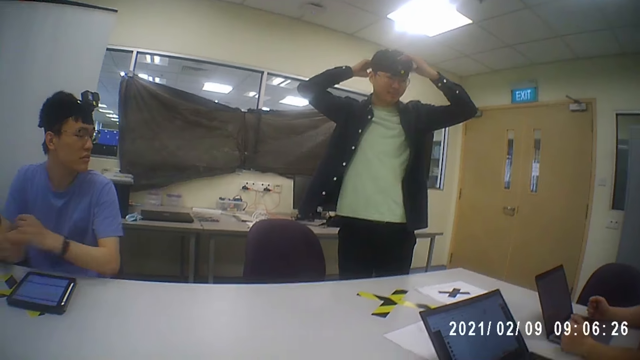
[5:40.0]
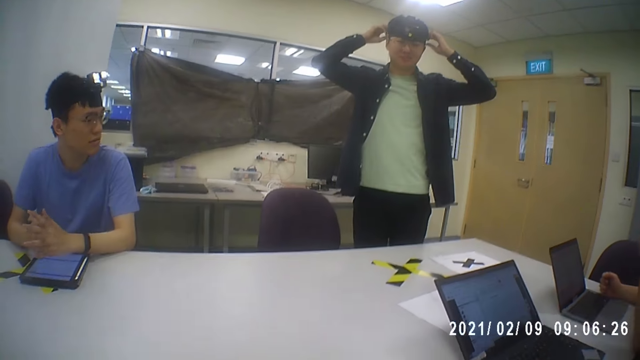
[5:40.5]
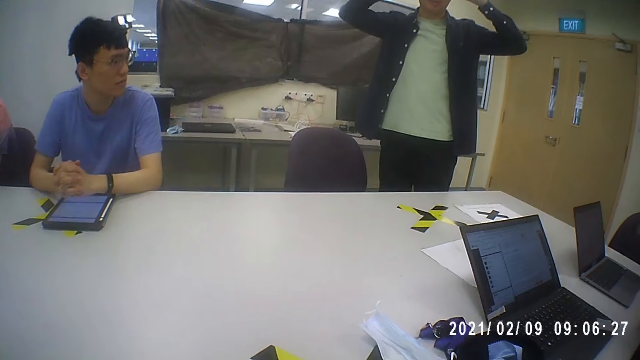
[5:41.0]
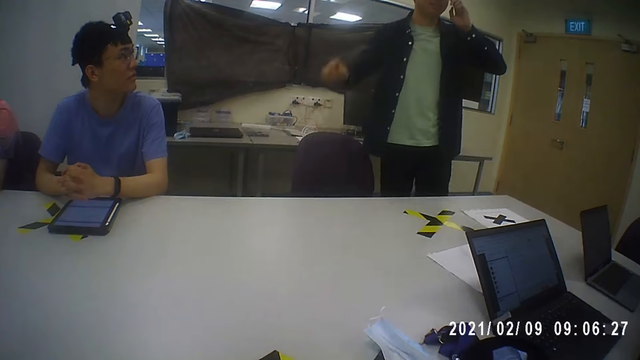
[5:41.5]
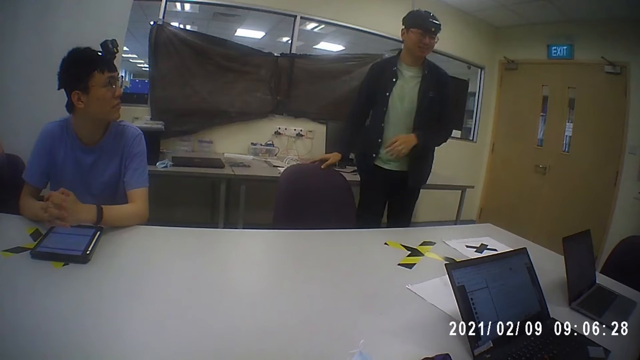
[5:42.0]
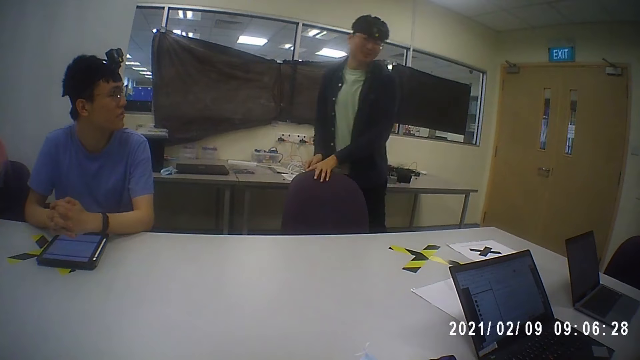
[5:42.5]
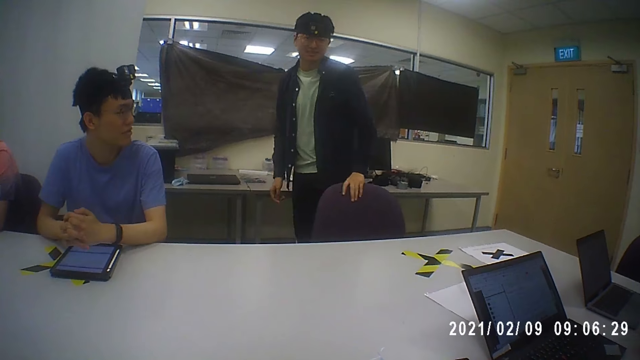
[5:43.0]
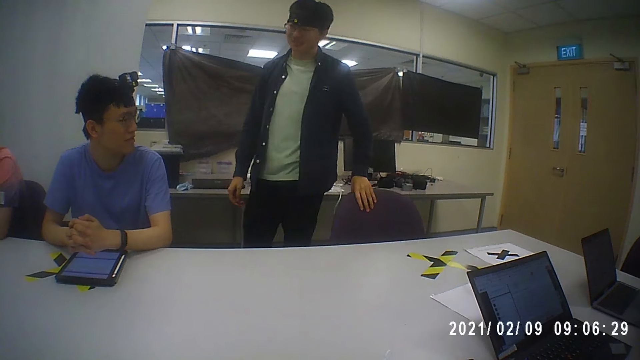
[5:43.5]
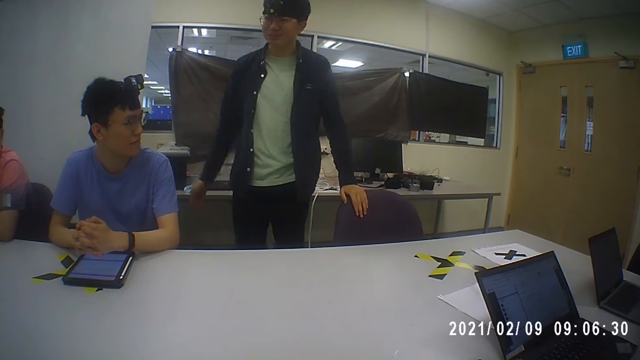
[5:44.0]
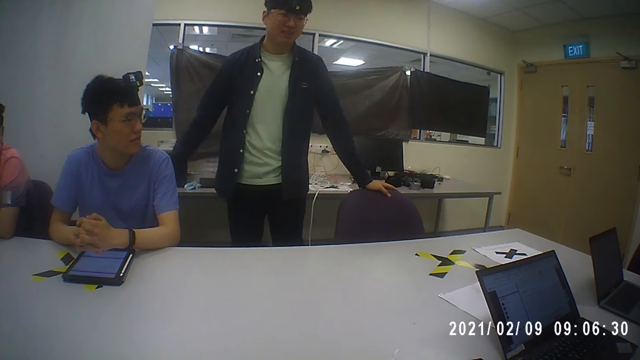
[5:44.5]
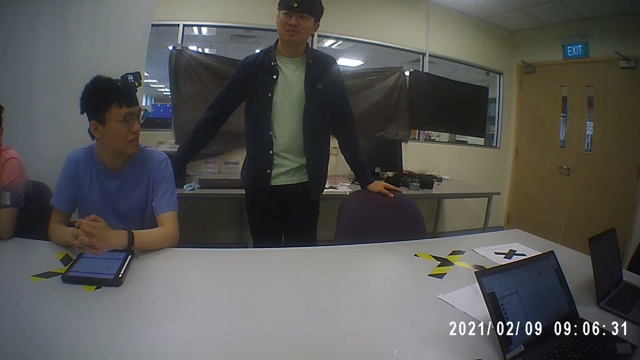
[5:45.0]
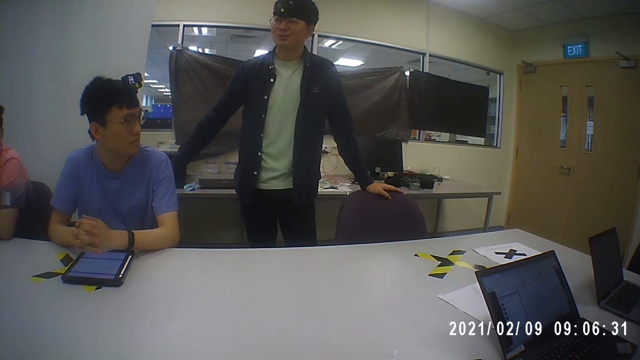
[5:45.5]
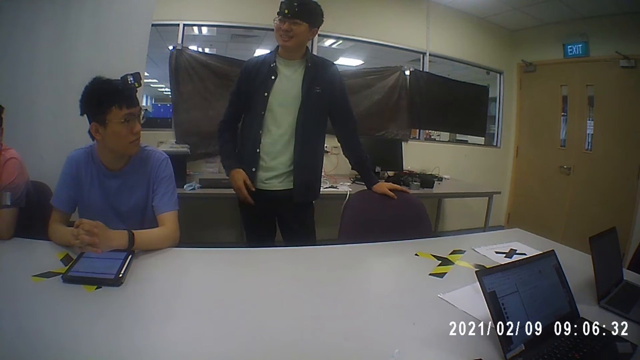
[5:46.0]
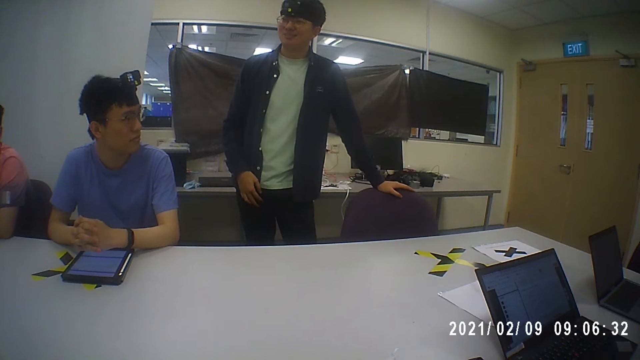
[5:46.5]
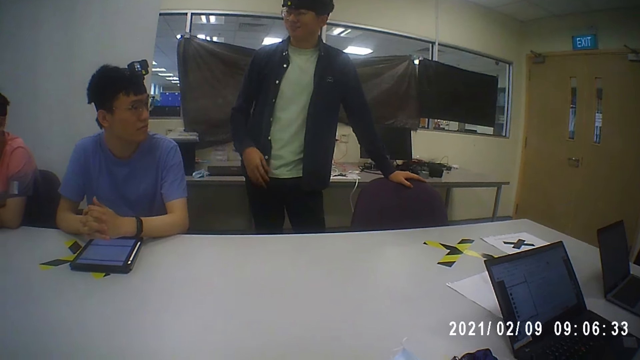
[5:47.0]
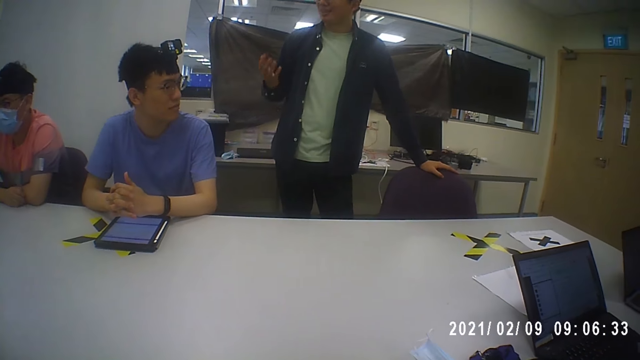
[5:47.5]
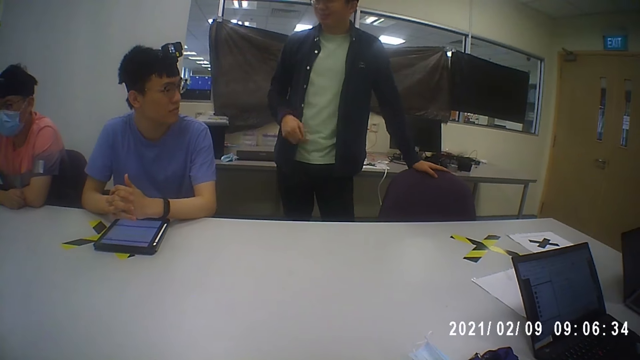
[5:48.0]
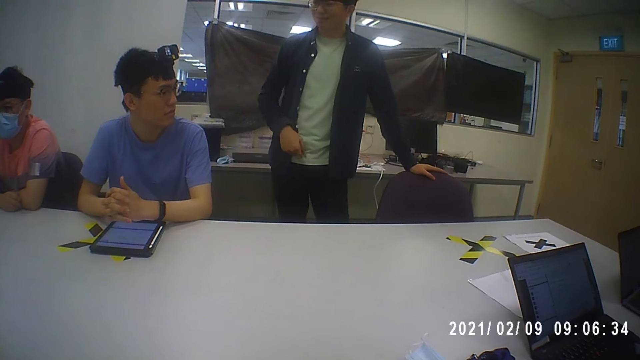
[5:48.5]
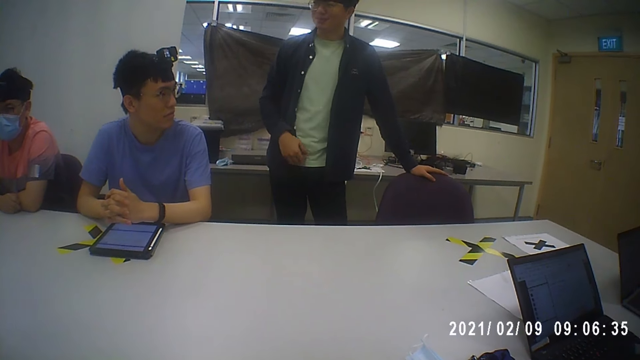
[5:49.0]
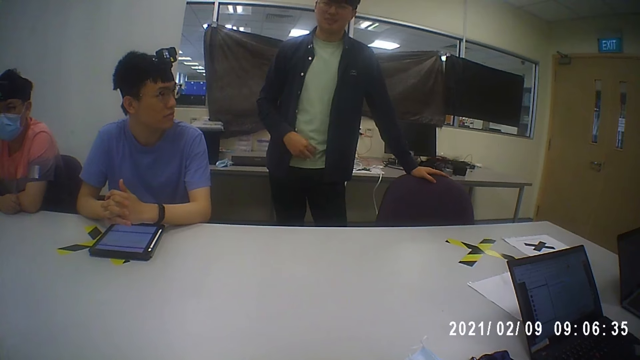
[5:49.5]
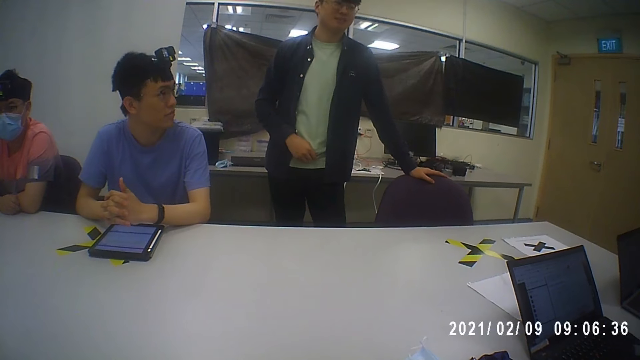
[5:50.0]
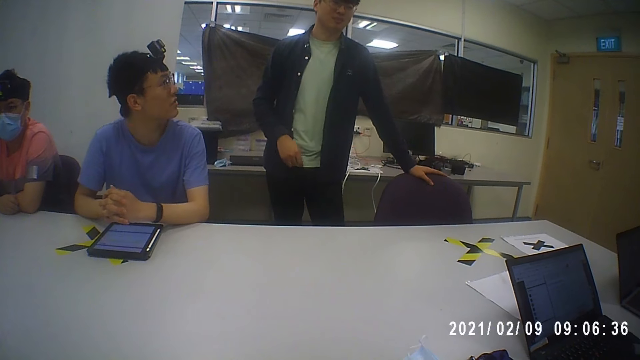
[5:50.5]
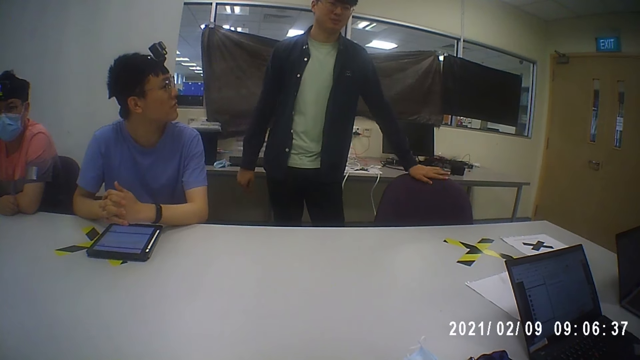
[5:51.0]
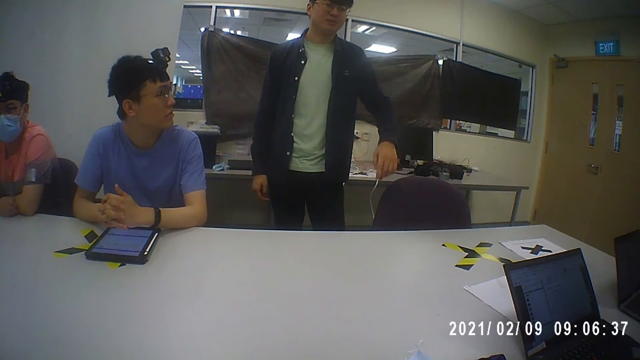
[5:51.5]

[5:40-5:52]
A man touches the chair. He talks and moves the hands.

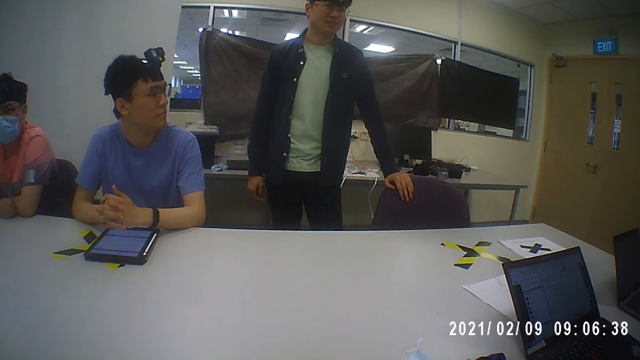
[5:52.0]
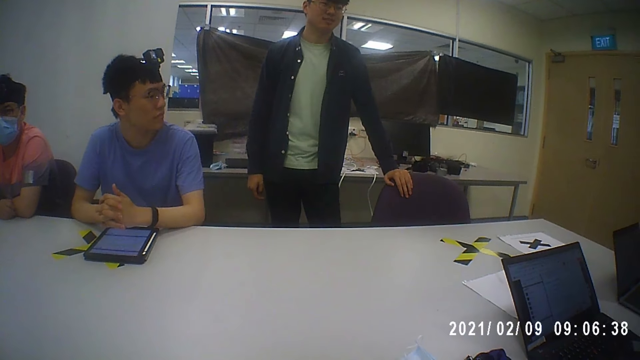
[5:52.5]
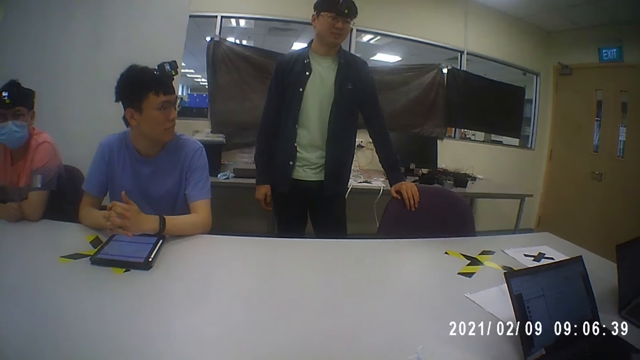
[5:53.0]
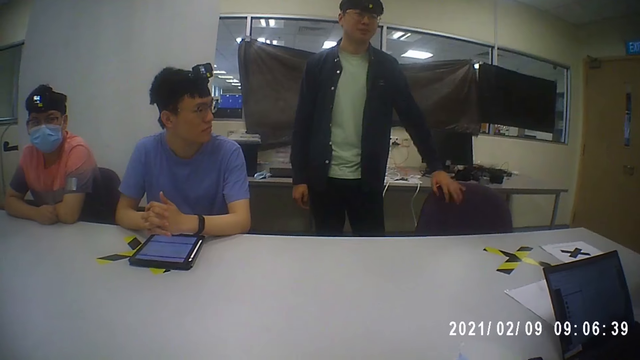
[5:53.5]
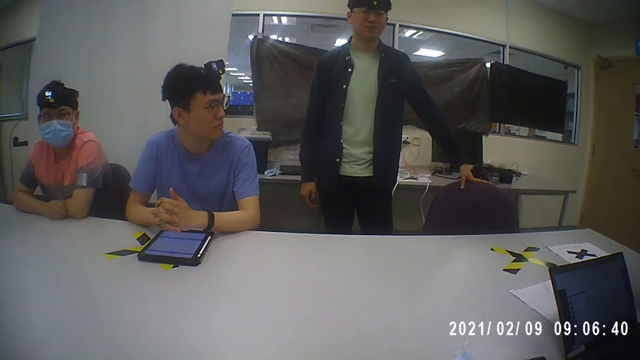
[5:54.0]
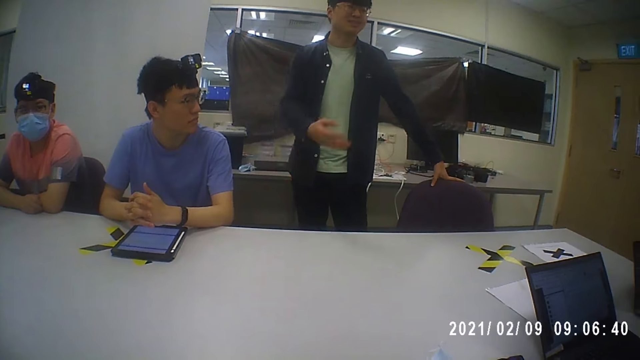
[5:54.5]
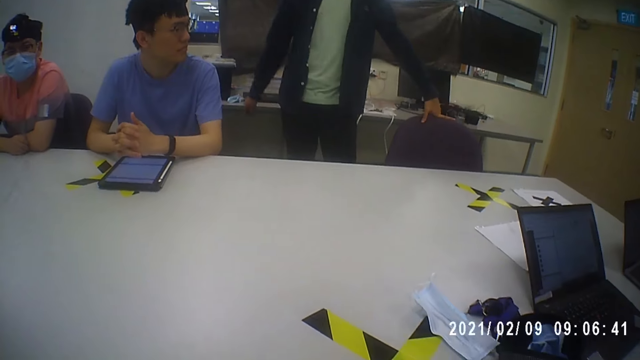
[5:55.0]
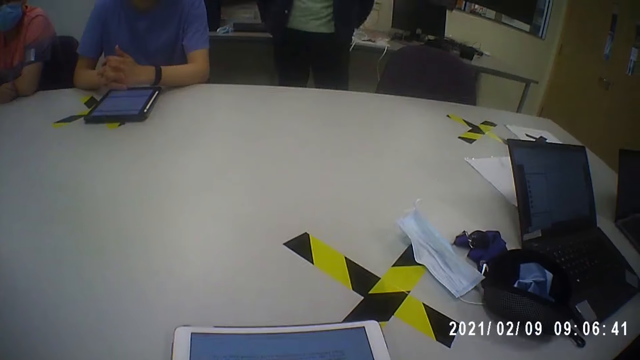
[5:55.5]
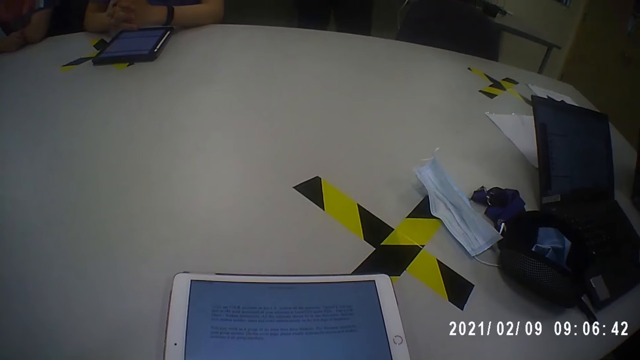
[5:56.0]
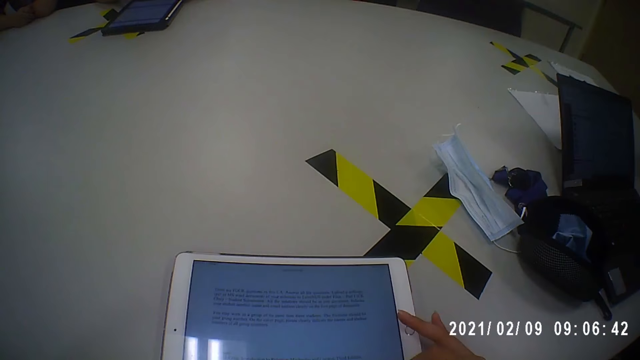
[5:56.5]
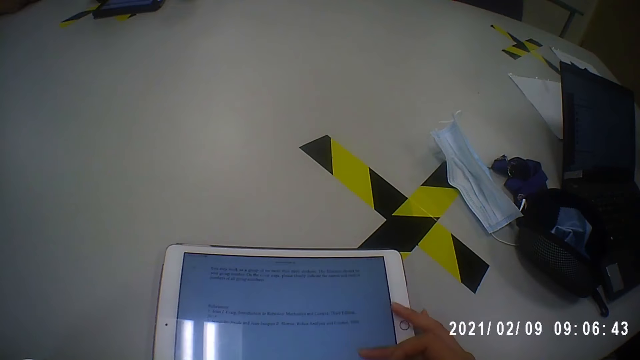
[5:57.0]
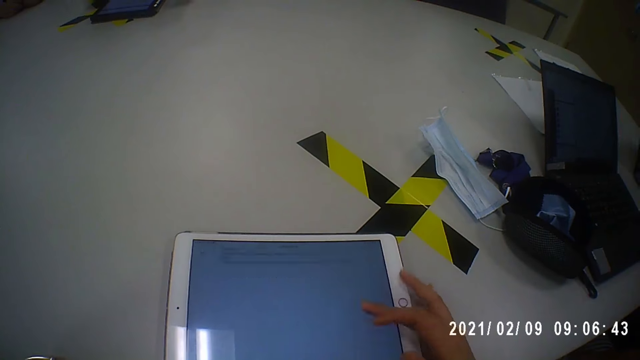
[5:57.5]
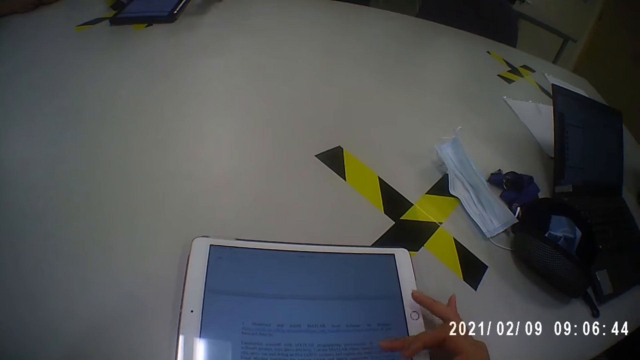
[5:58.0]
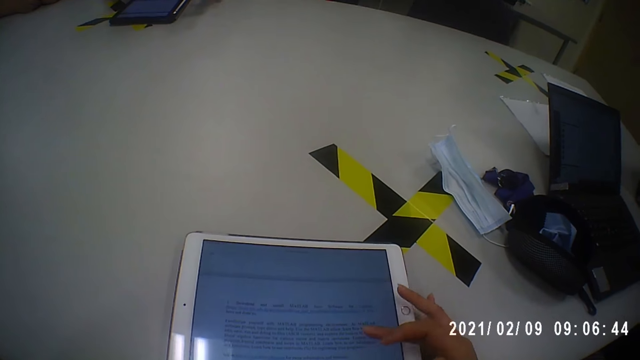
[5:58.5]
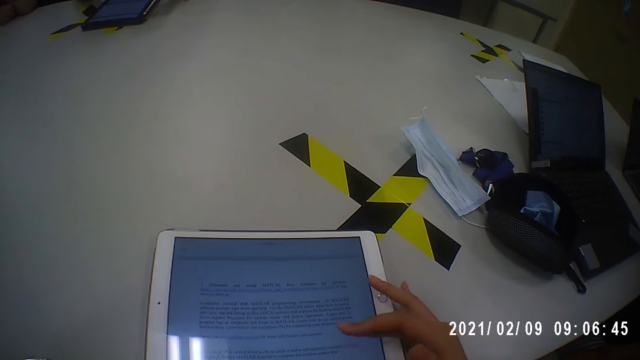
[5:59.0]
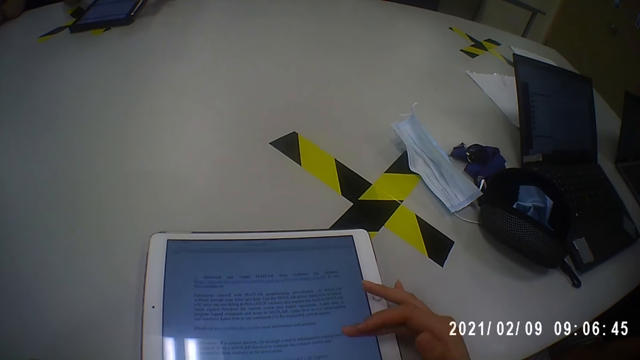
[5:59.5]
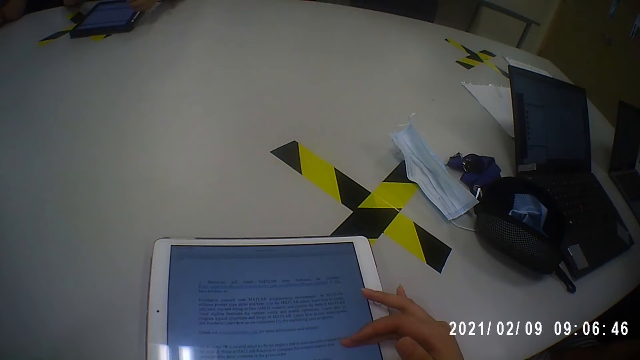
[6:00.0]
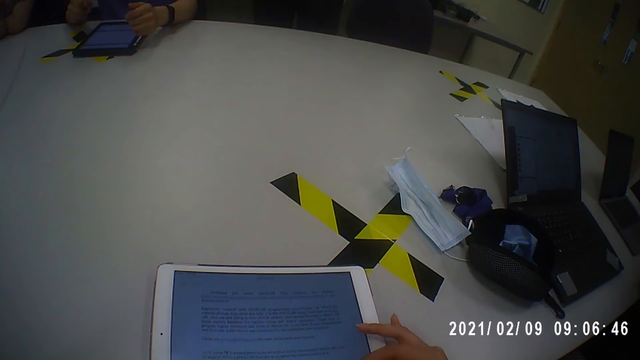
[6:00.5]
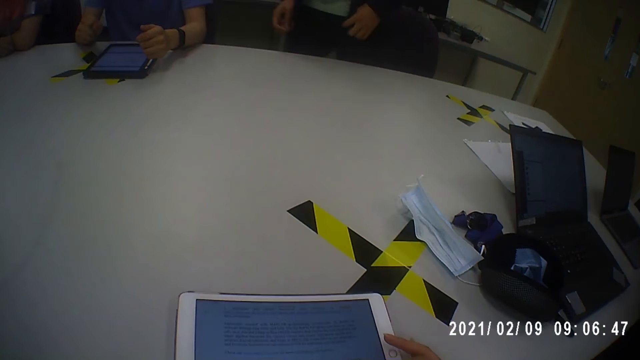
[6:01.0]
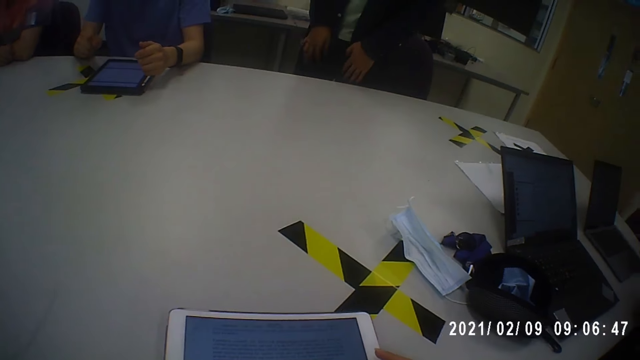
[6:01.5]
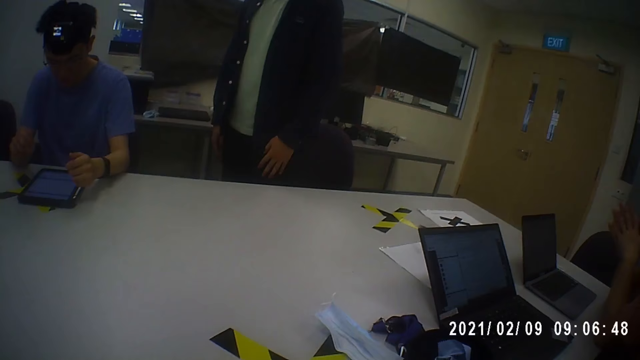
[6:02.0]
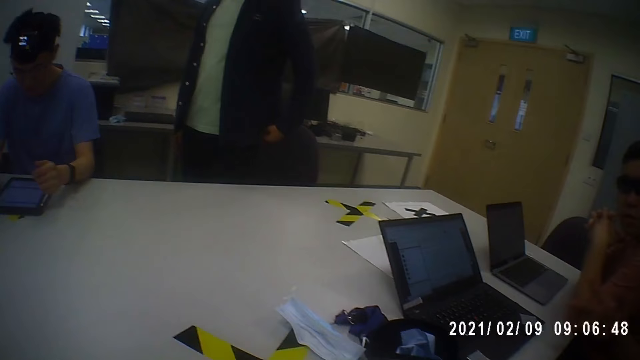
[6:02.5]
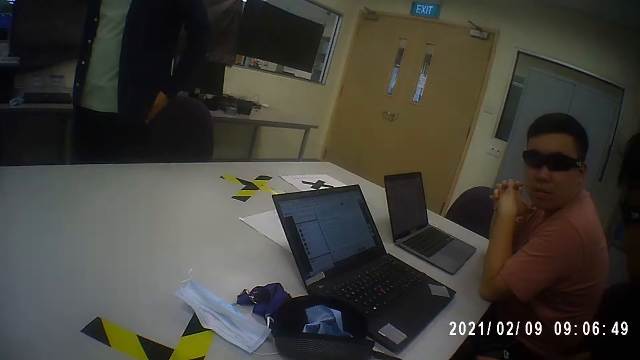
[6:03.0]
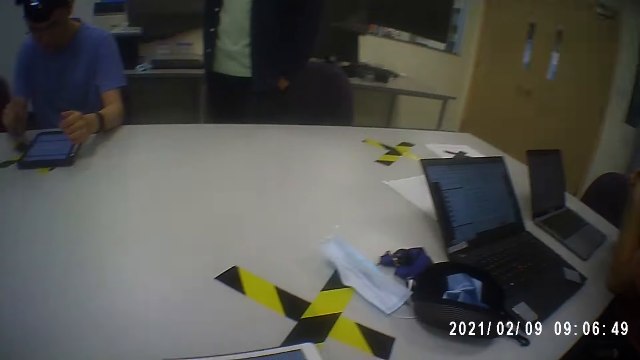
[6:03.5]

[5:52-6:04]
The camera wearer operates the tablet. A man fidgets.
